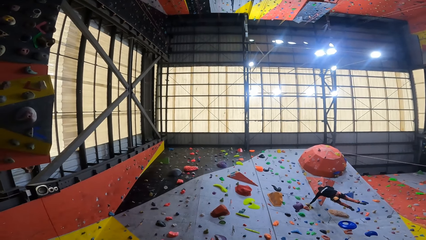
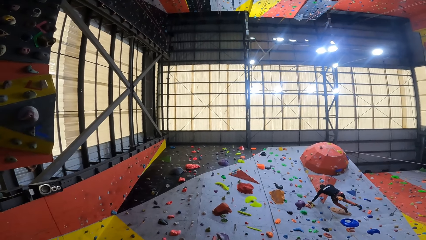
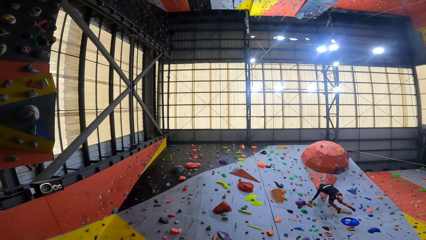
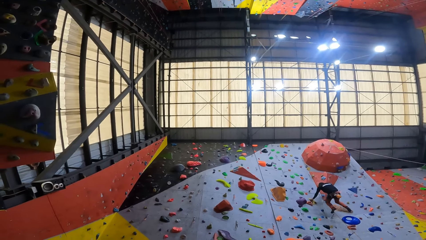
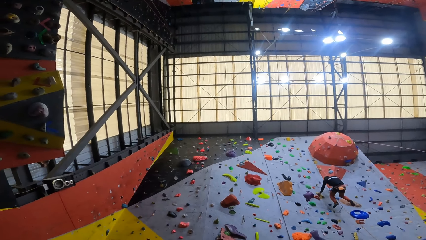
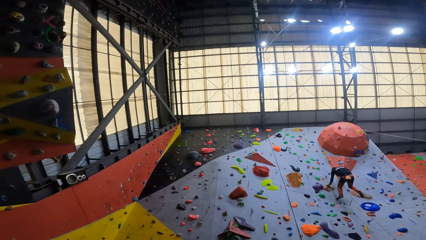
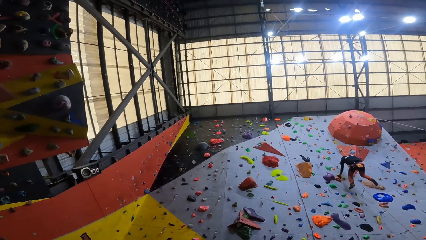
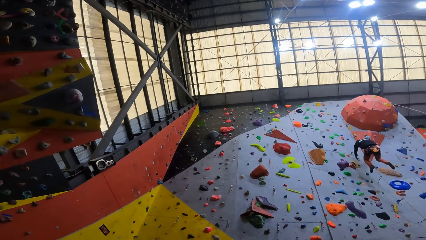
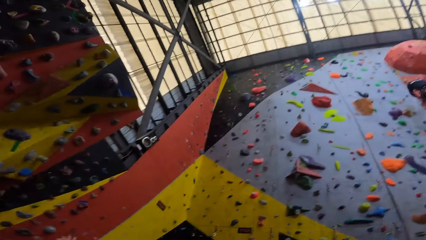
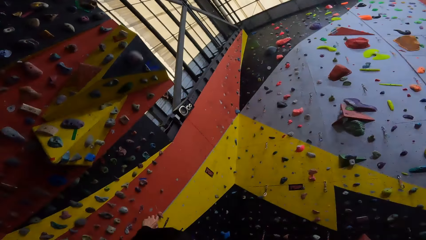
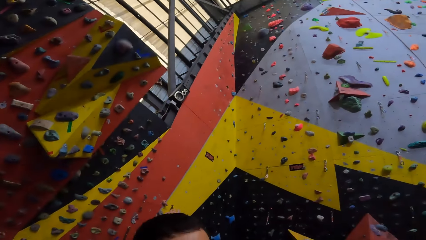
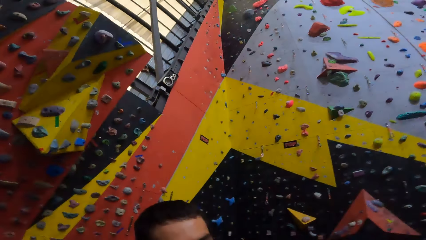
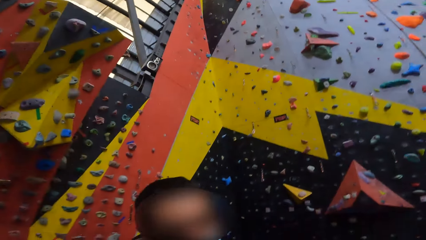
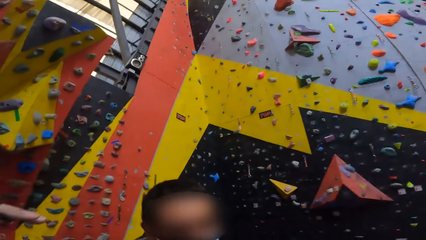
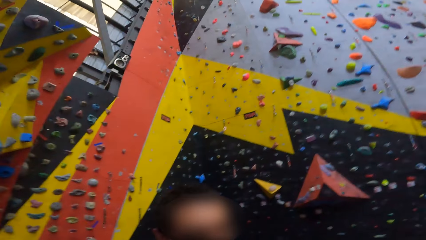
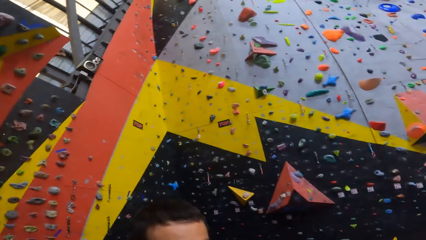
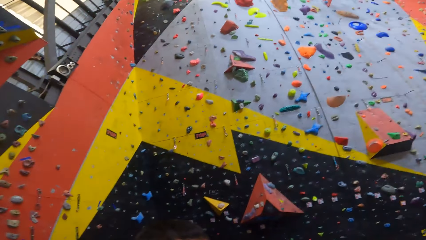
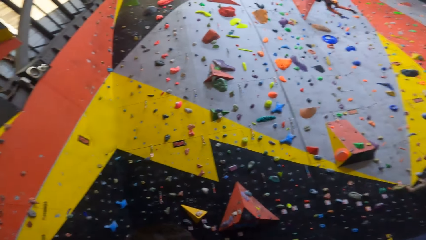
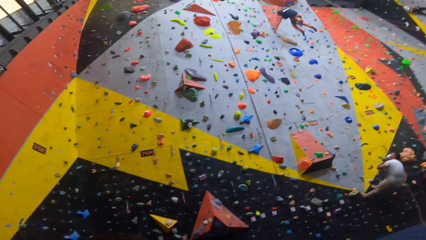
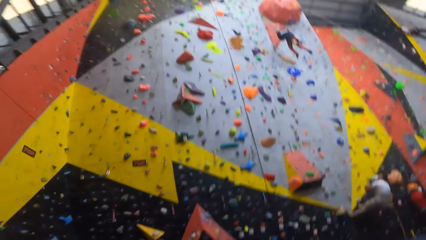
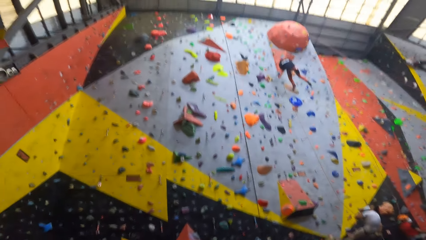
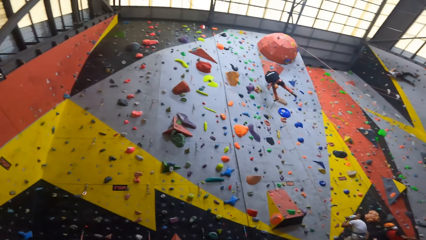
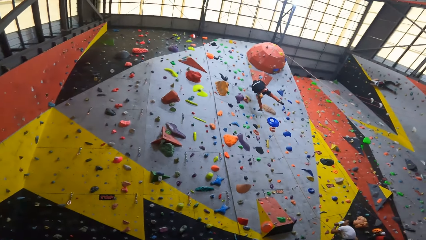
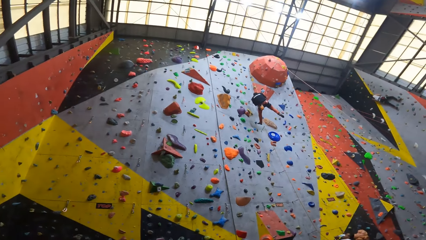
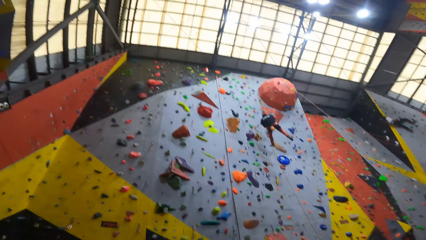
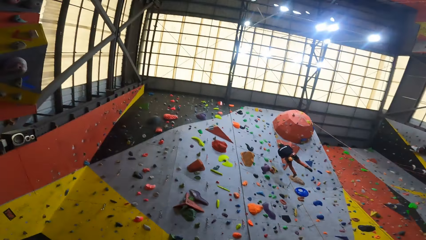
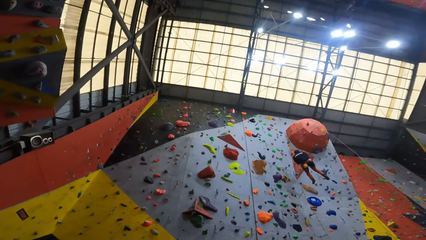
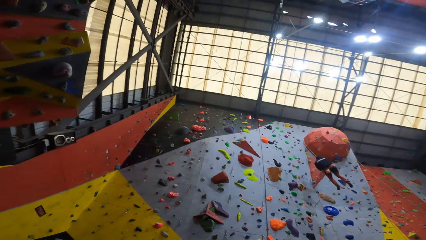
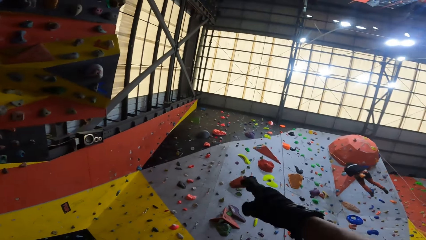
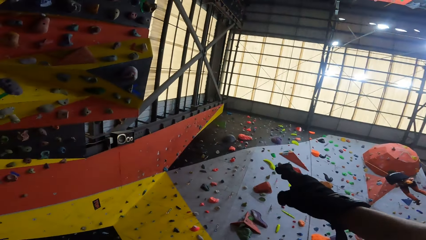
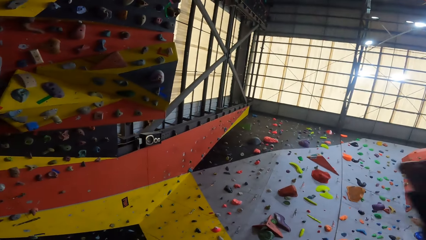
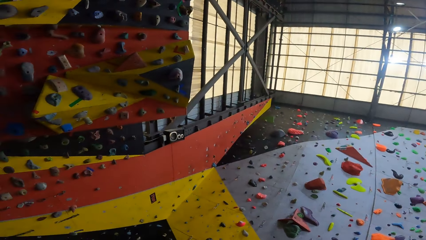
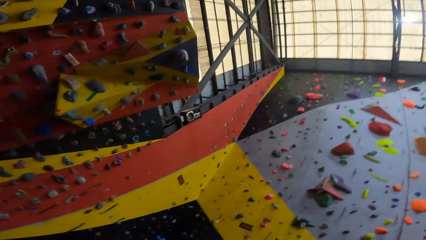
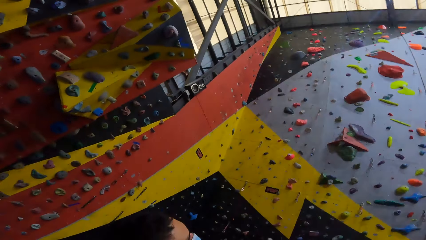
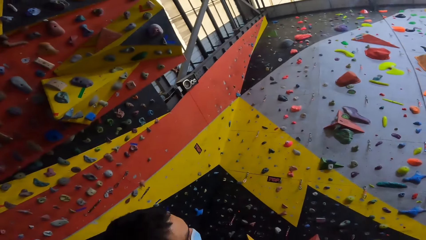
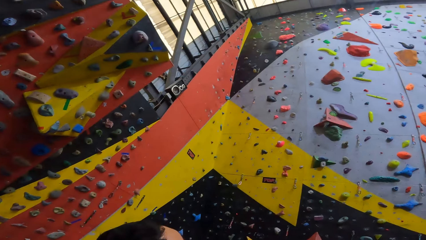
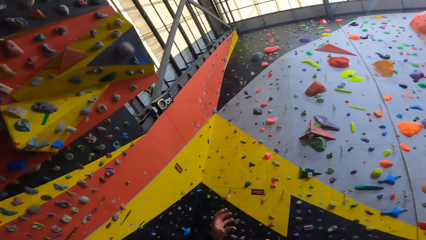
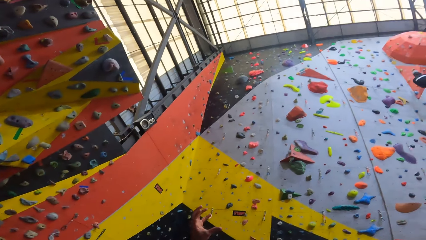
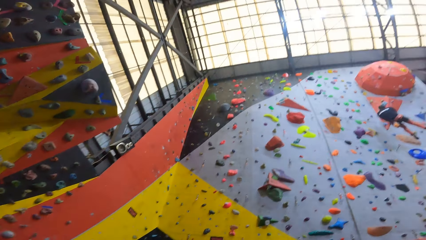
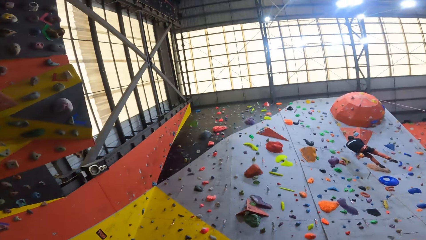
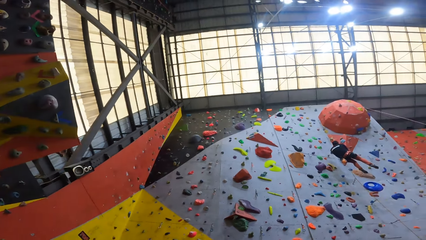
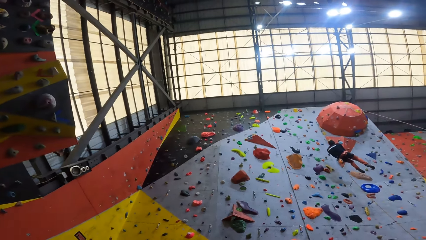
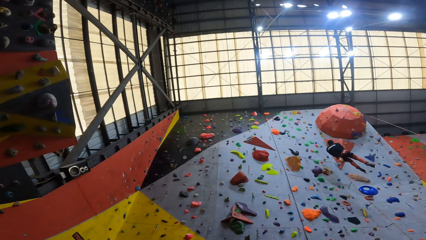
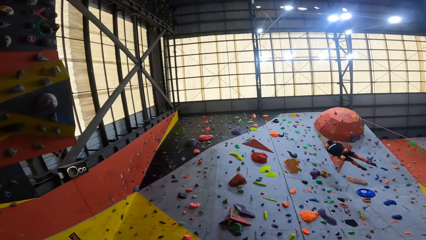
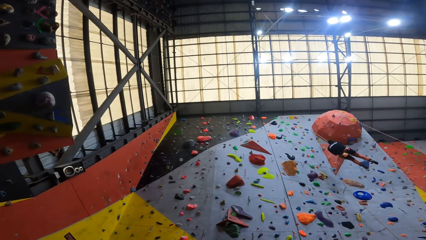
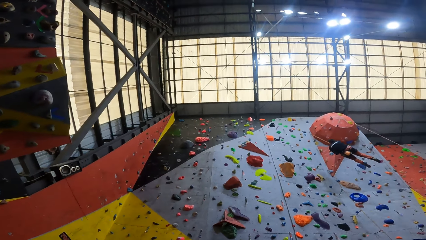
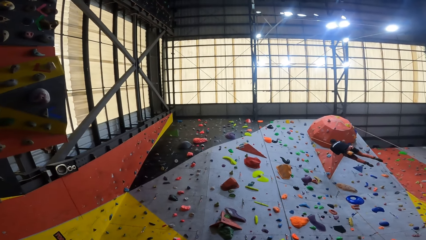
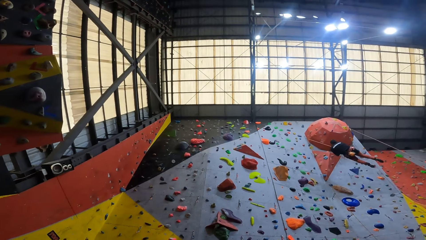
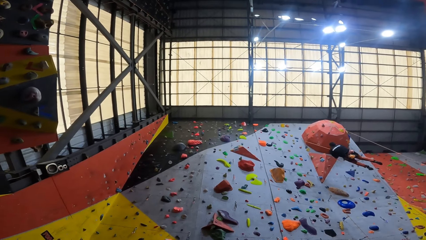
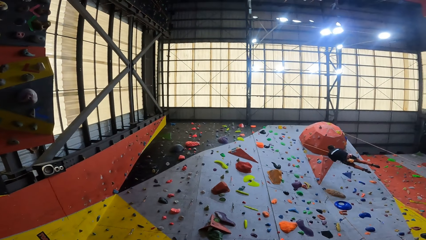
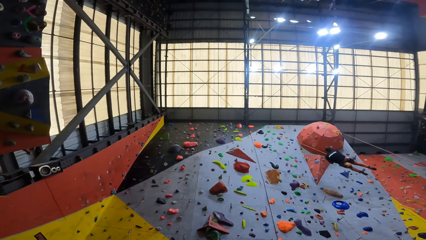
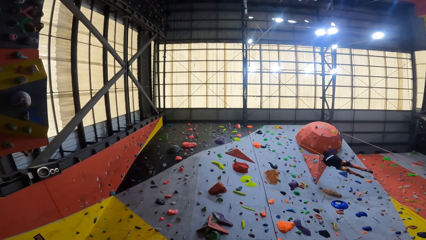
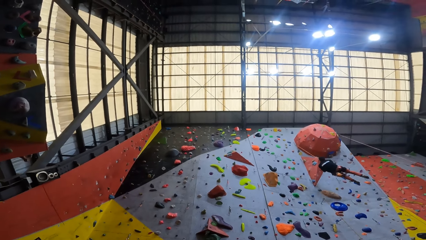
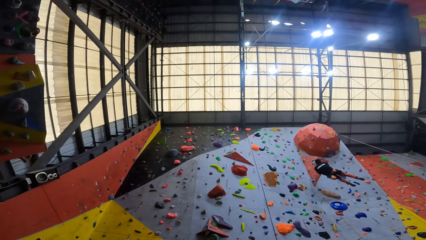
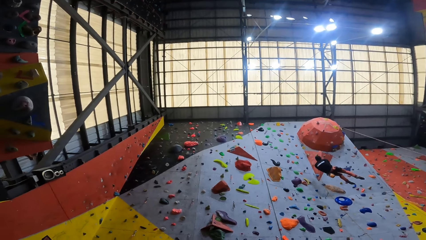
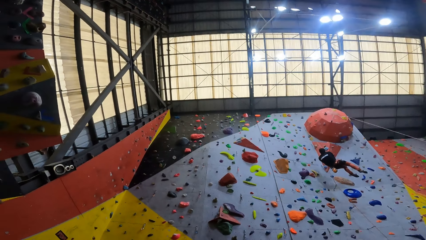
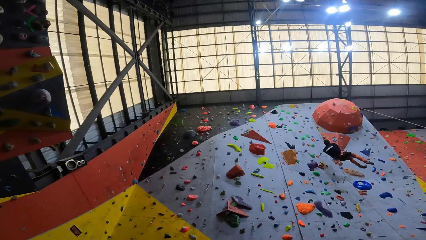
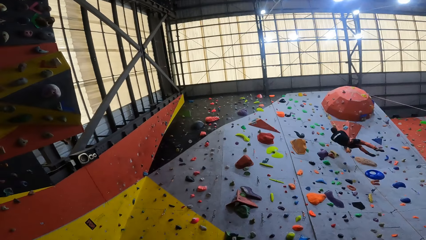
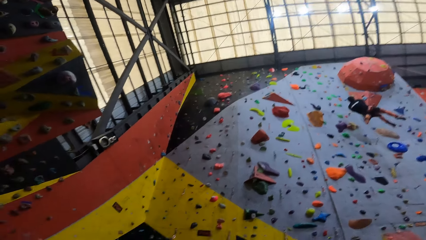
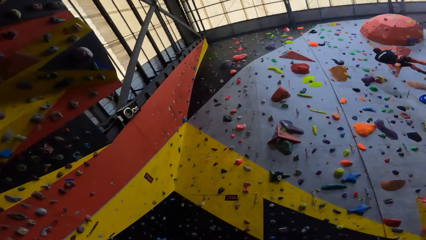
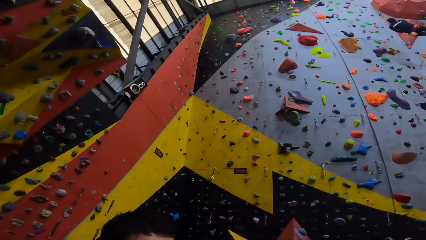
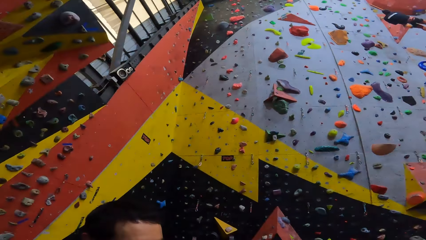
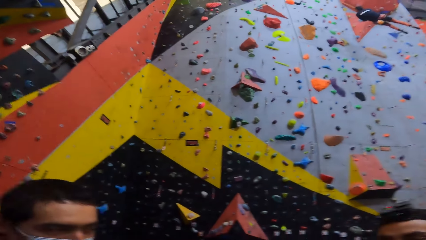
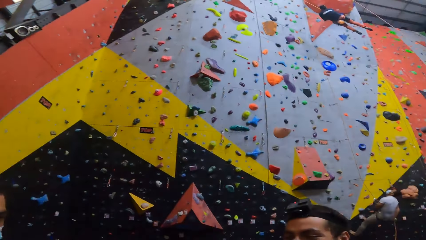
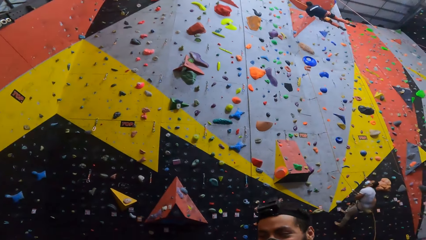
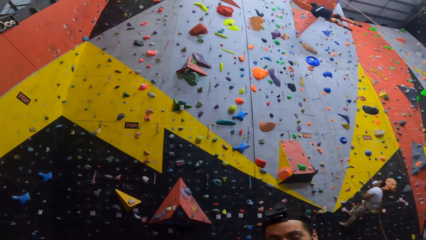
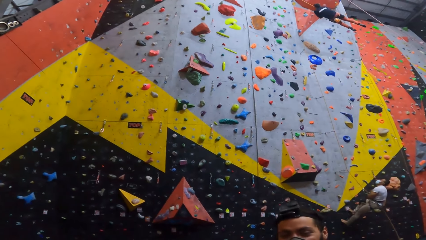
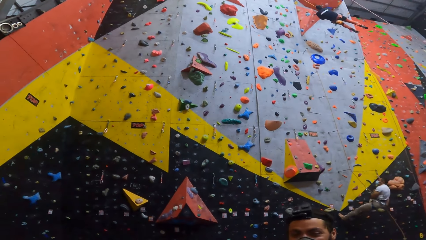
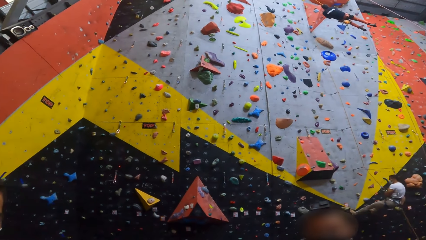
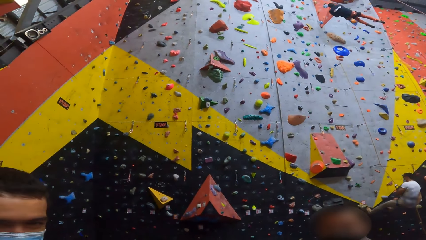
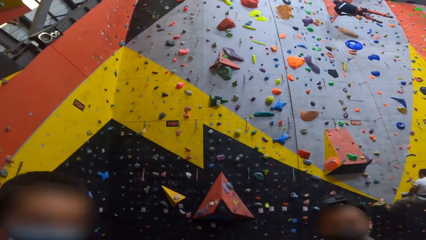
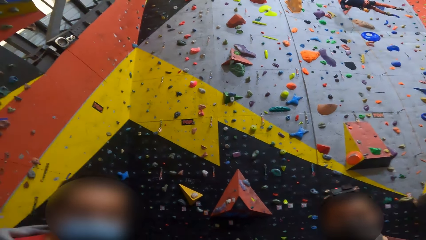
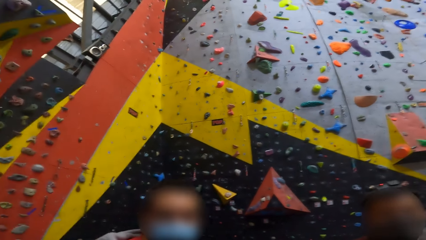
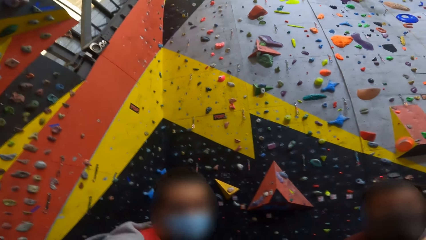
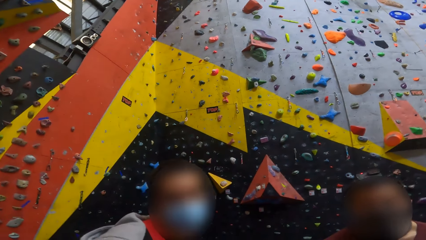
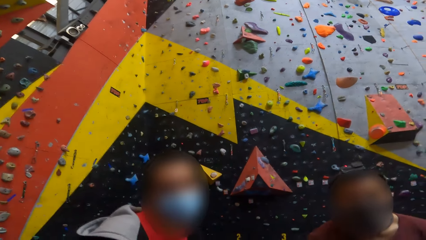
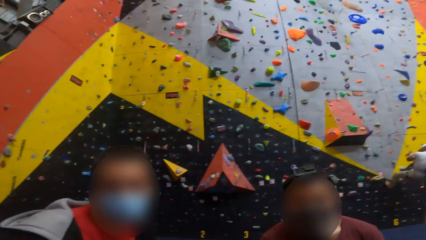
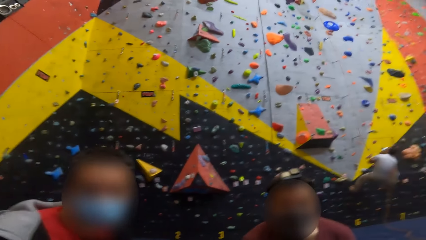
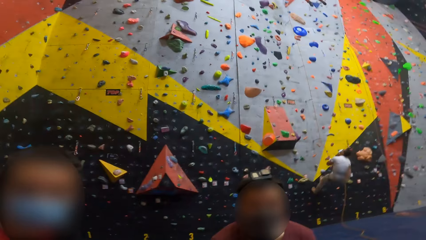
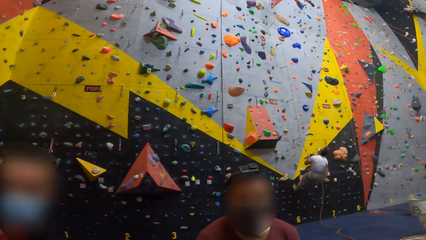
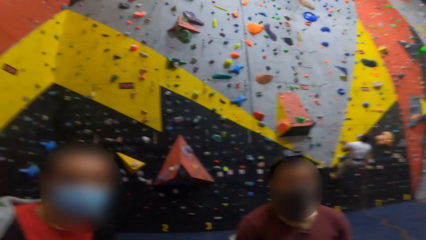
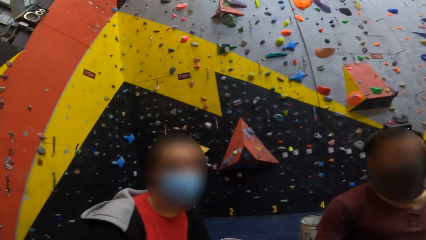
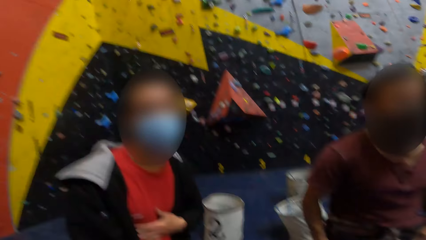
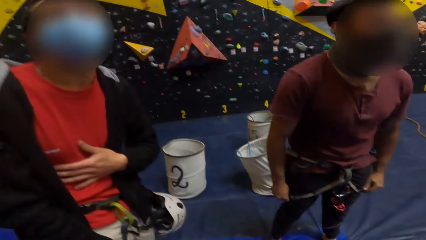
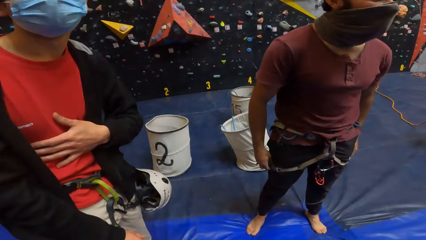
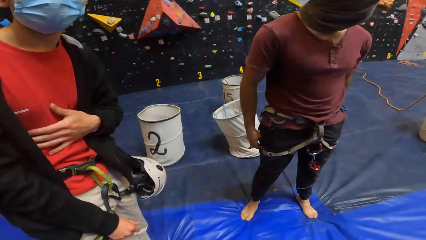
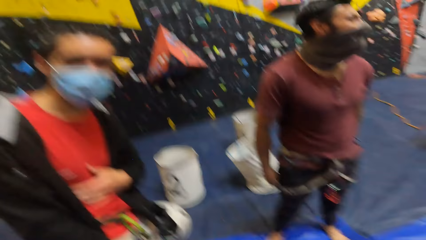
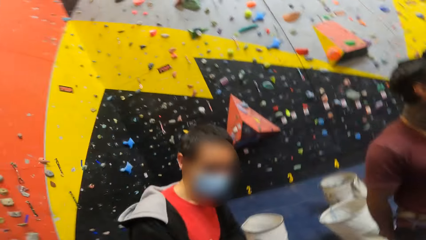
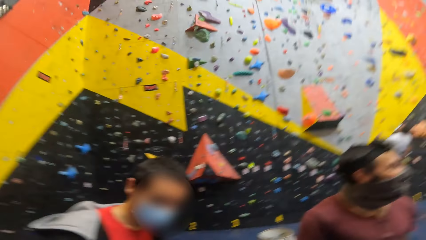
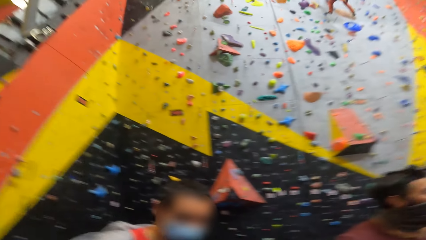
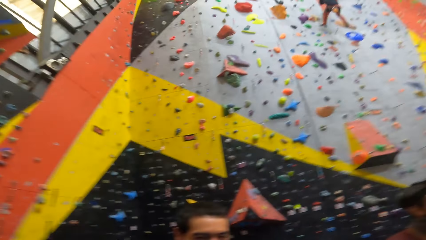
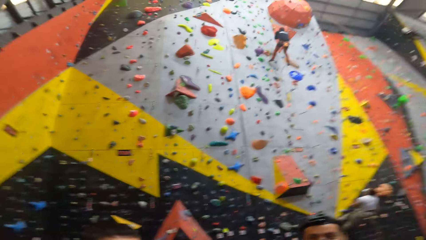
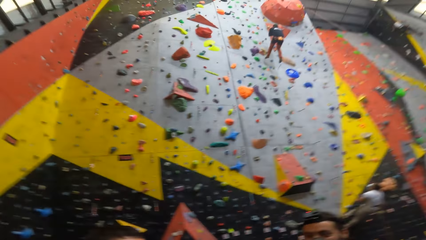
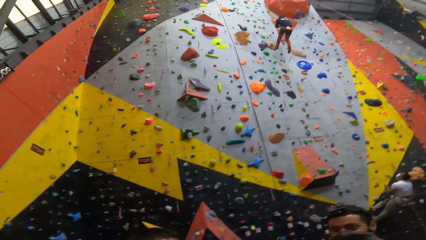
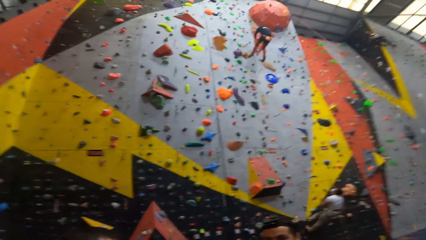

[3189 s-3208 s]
The camera wearer interacts with a man. They point up. They look at friends.
